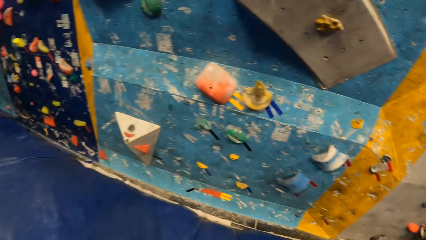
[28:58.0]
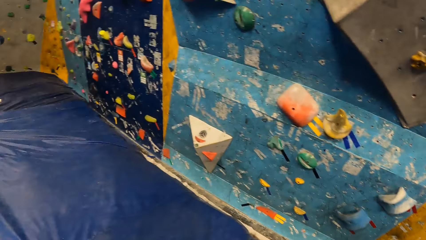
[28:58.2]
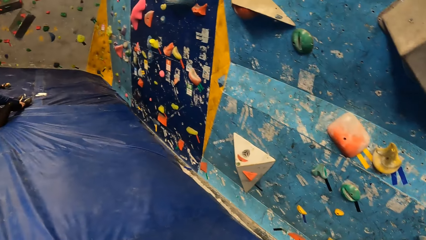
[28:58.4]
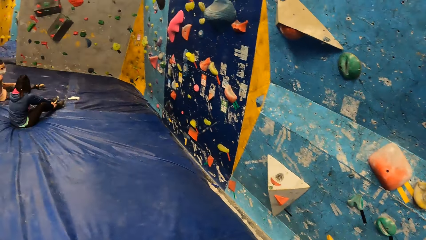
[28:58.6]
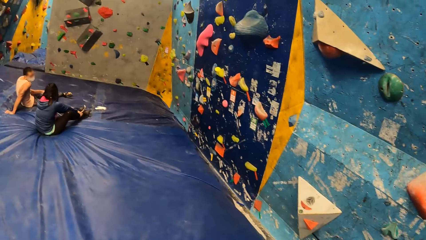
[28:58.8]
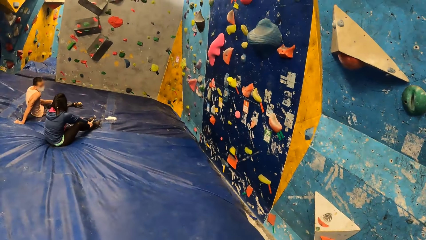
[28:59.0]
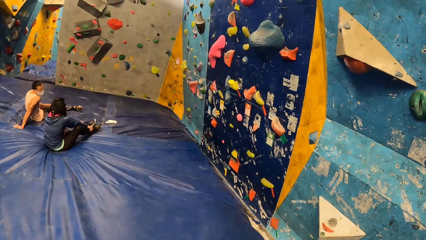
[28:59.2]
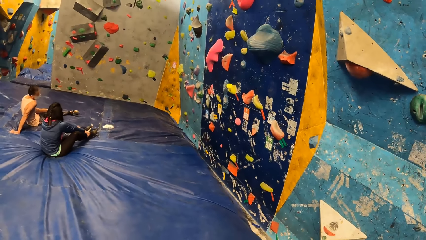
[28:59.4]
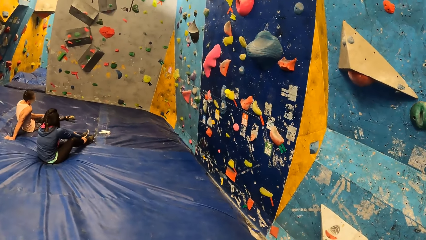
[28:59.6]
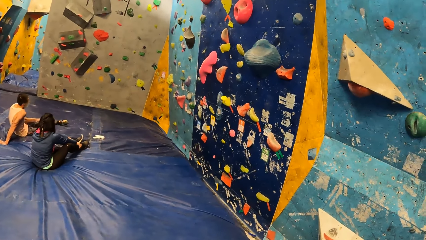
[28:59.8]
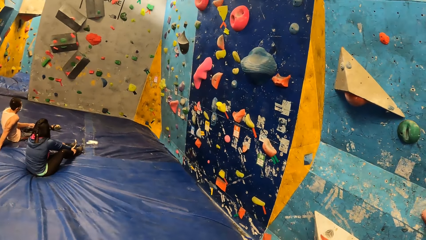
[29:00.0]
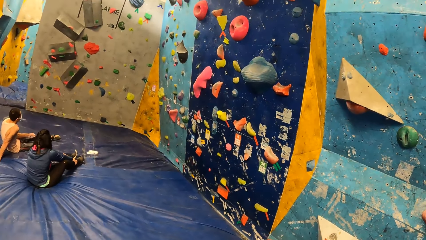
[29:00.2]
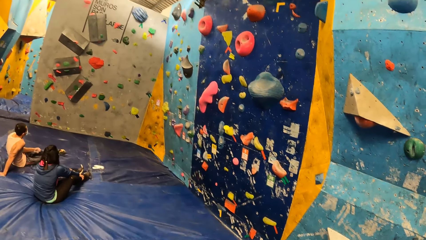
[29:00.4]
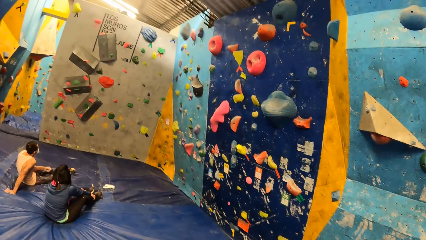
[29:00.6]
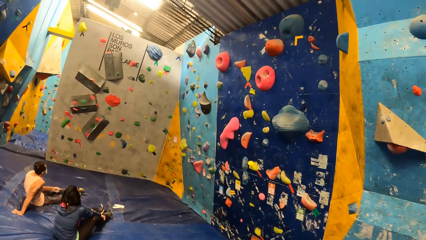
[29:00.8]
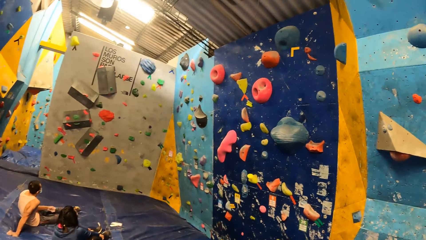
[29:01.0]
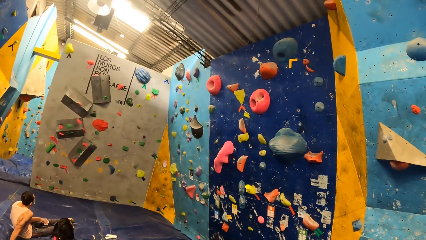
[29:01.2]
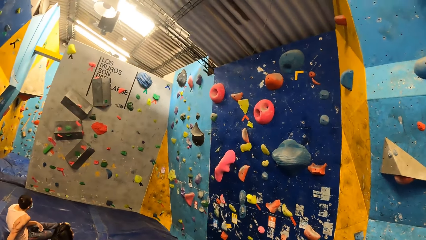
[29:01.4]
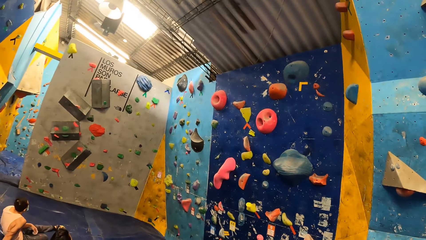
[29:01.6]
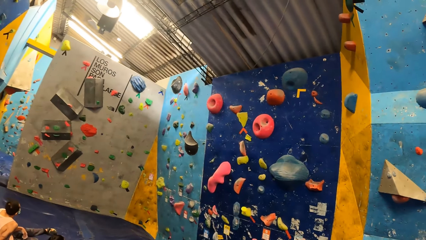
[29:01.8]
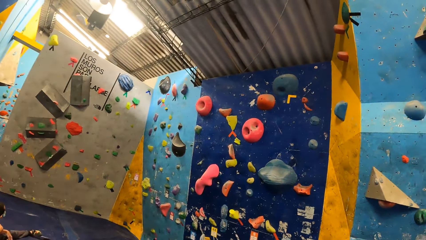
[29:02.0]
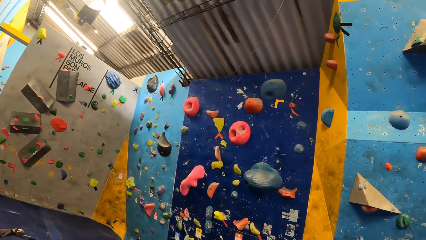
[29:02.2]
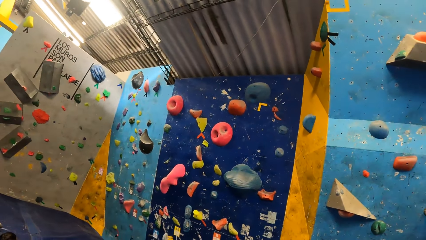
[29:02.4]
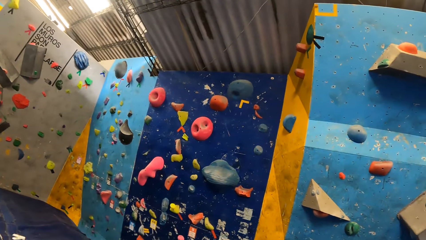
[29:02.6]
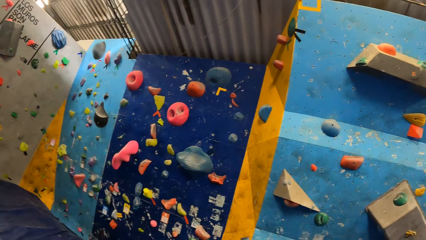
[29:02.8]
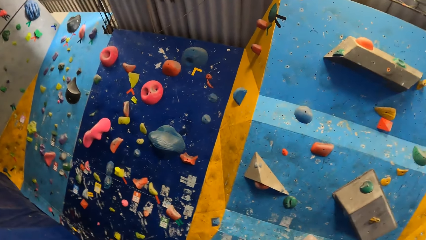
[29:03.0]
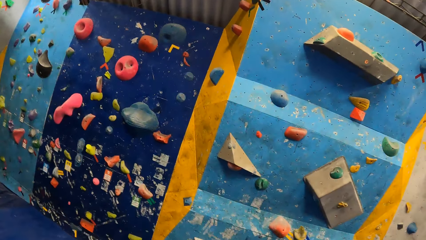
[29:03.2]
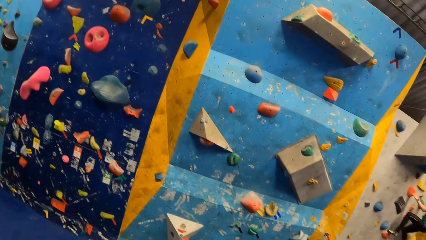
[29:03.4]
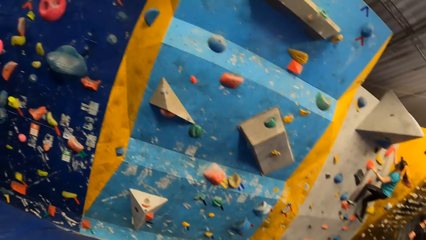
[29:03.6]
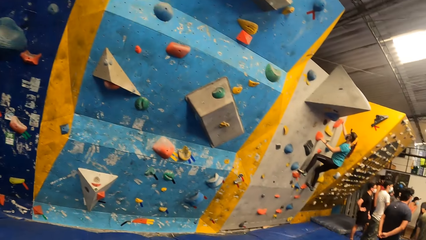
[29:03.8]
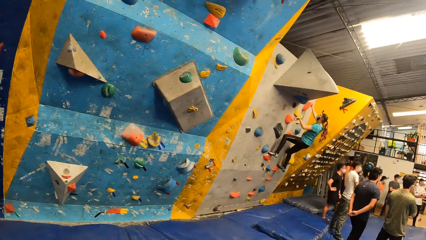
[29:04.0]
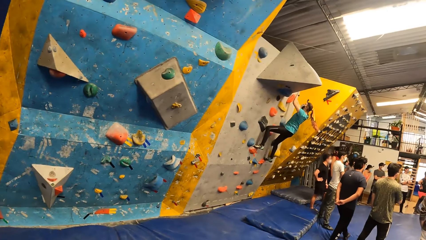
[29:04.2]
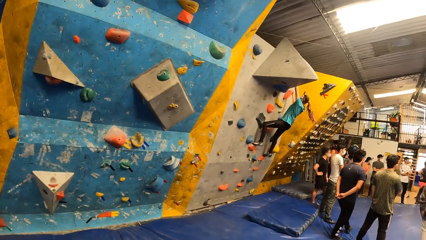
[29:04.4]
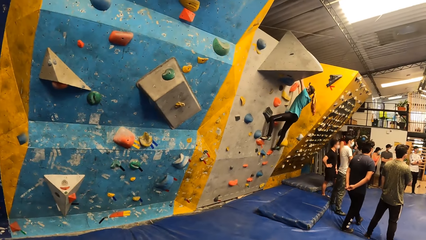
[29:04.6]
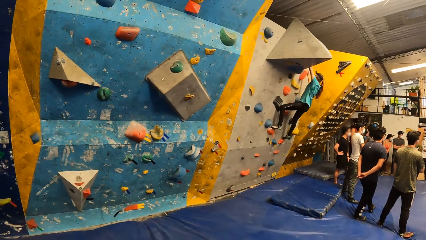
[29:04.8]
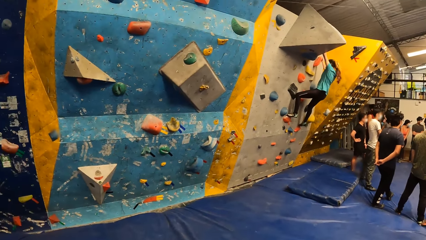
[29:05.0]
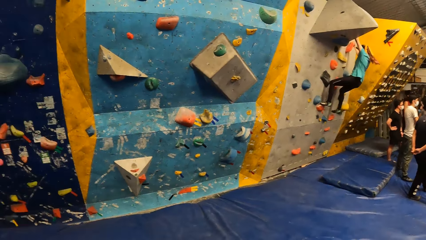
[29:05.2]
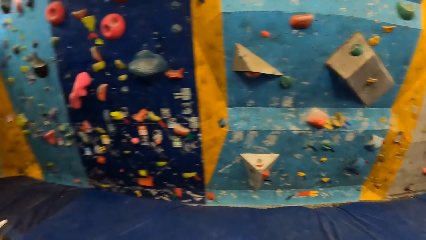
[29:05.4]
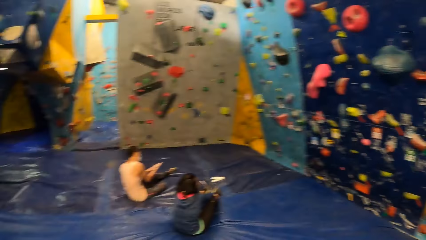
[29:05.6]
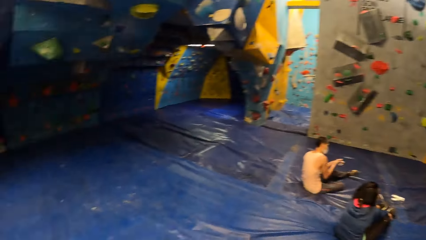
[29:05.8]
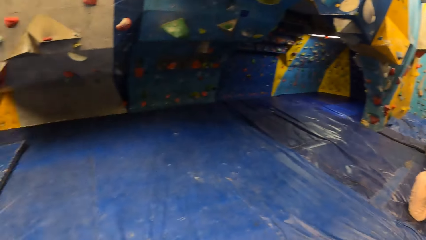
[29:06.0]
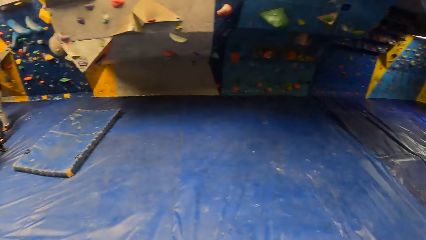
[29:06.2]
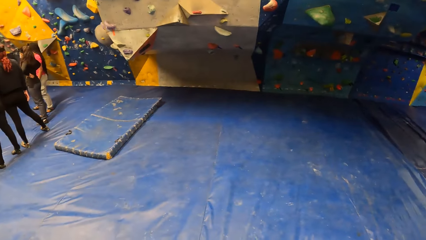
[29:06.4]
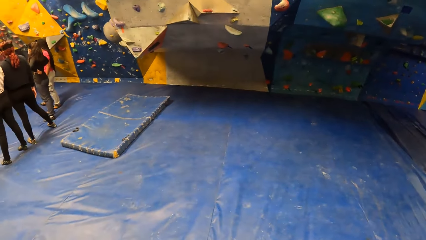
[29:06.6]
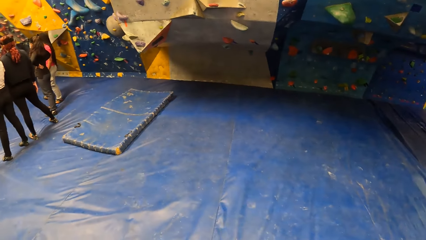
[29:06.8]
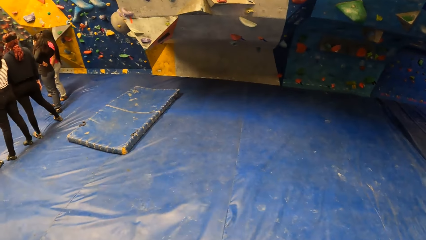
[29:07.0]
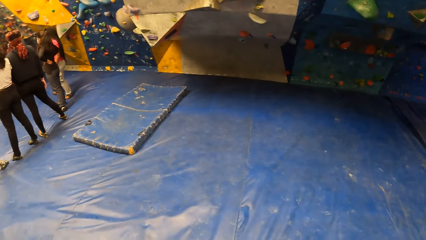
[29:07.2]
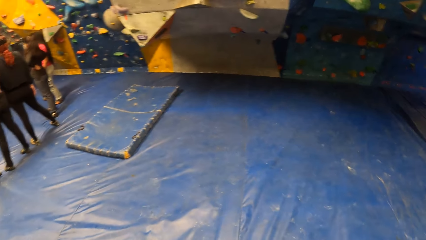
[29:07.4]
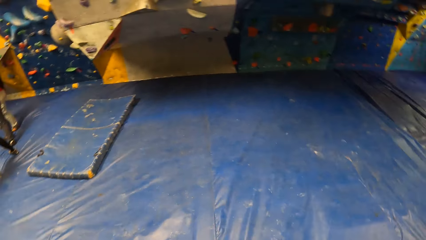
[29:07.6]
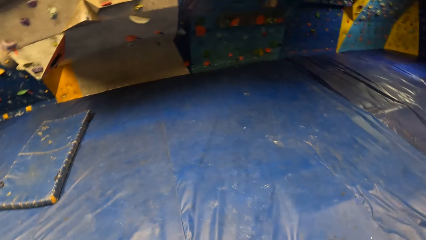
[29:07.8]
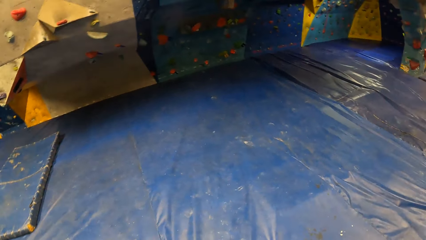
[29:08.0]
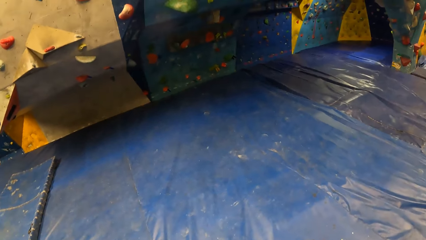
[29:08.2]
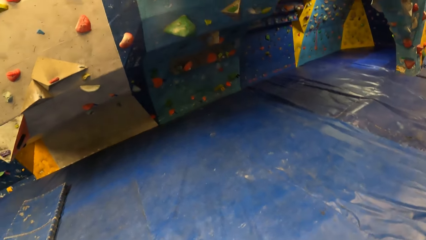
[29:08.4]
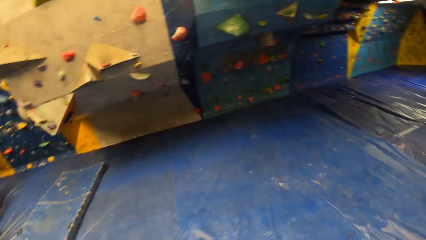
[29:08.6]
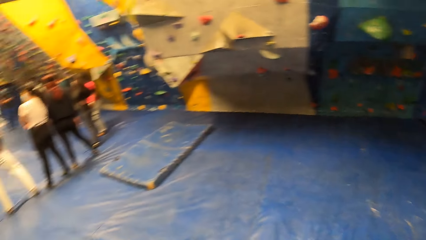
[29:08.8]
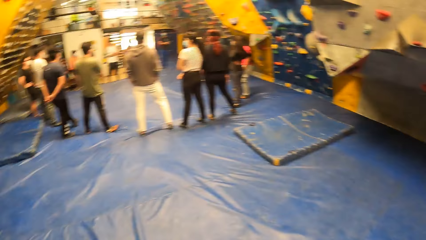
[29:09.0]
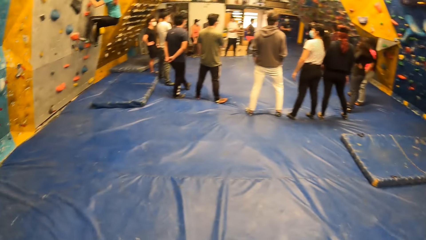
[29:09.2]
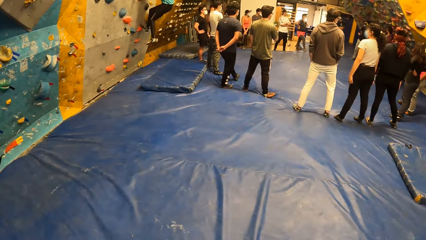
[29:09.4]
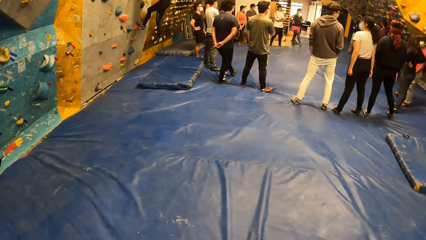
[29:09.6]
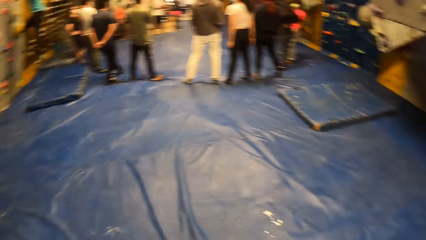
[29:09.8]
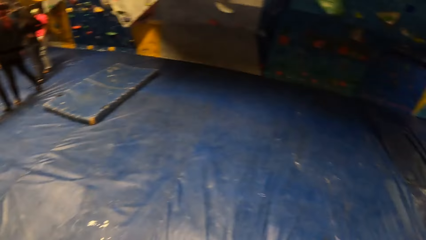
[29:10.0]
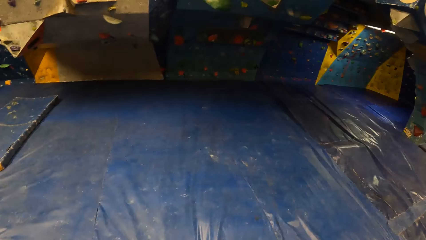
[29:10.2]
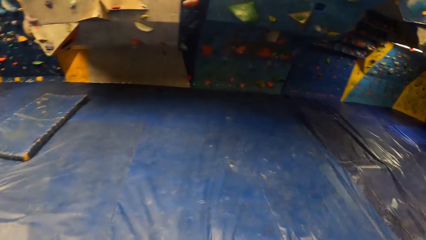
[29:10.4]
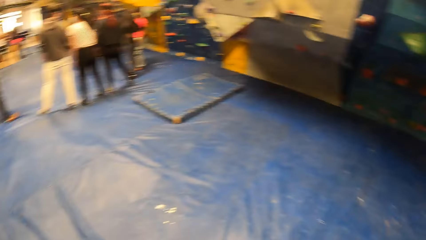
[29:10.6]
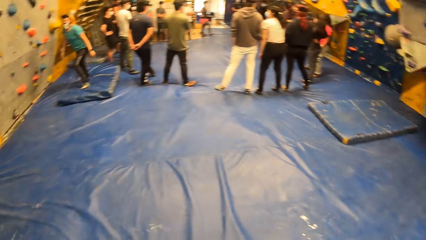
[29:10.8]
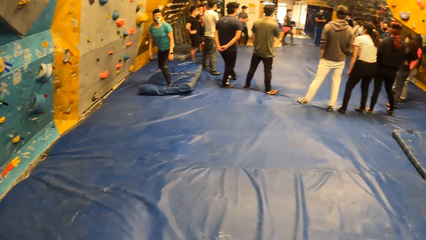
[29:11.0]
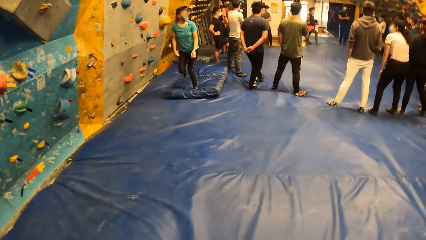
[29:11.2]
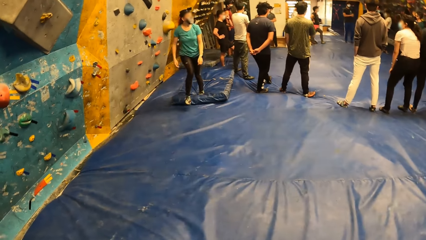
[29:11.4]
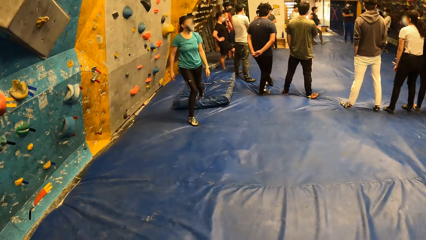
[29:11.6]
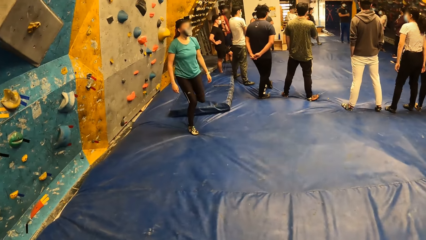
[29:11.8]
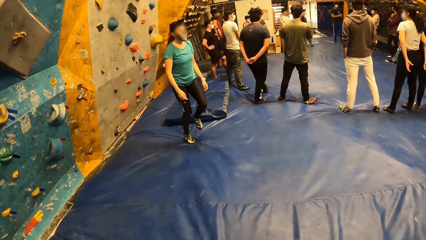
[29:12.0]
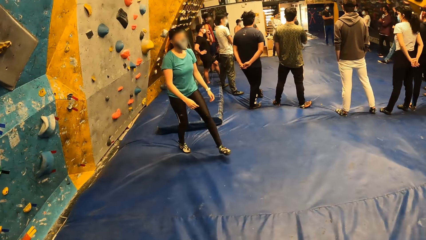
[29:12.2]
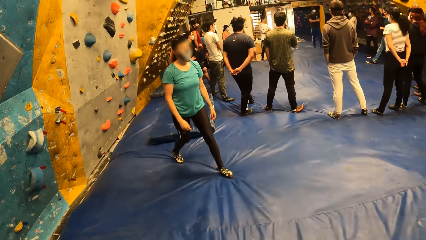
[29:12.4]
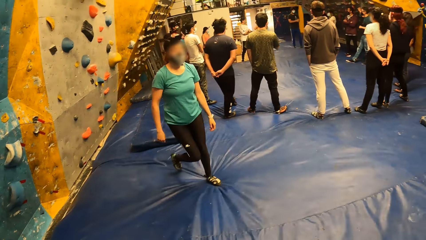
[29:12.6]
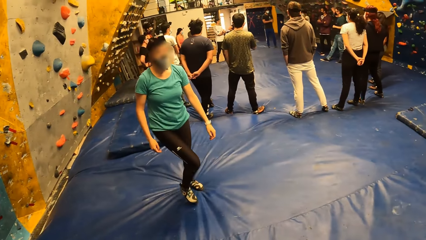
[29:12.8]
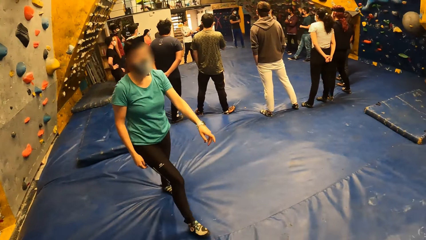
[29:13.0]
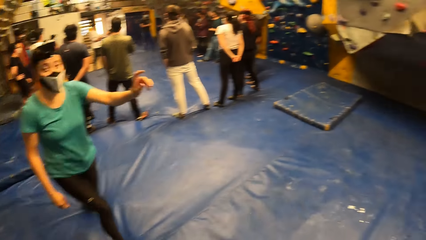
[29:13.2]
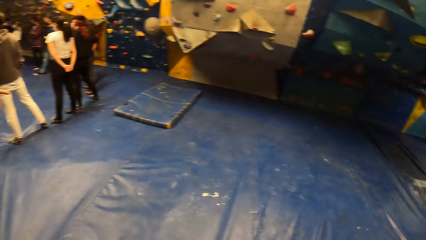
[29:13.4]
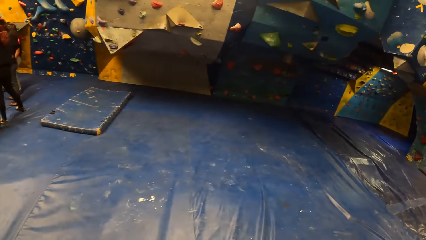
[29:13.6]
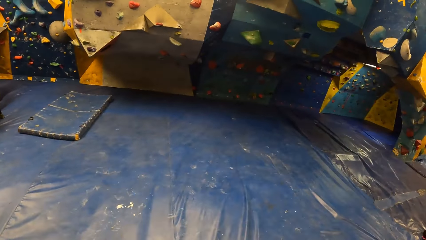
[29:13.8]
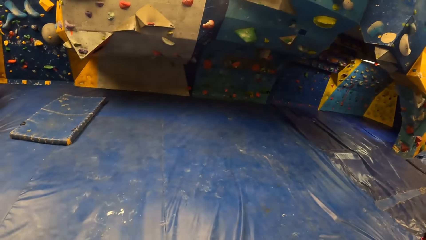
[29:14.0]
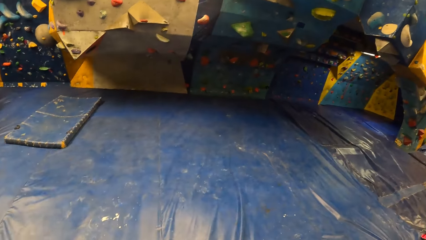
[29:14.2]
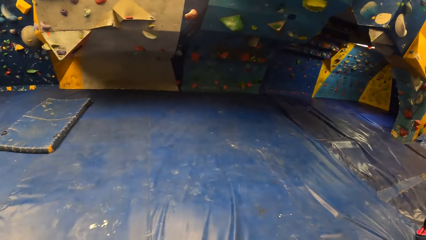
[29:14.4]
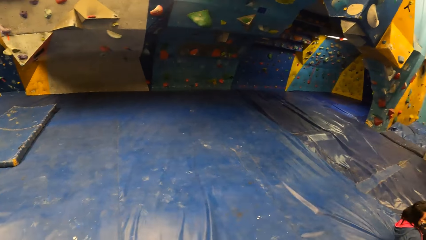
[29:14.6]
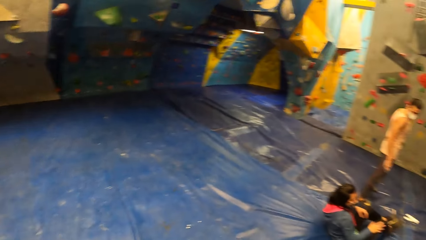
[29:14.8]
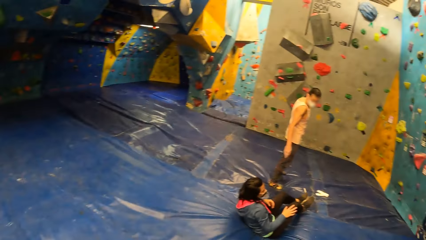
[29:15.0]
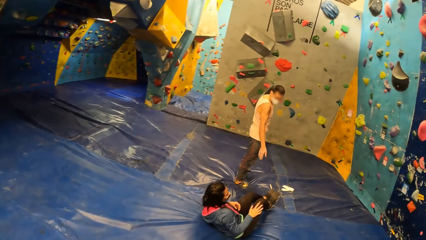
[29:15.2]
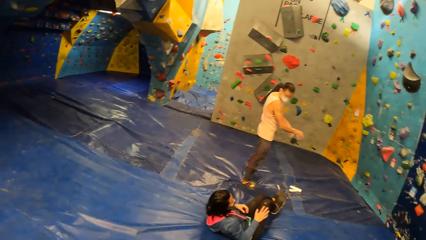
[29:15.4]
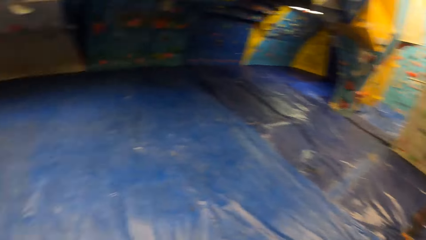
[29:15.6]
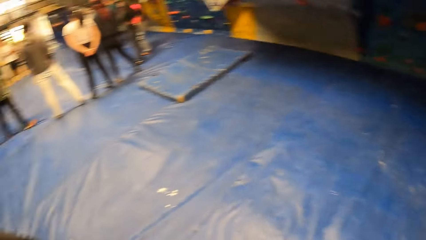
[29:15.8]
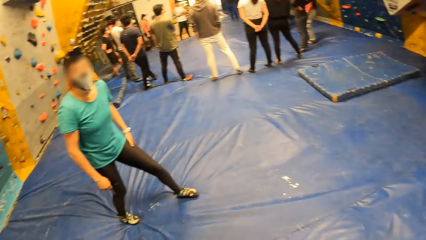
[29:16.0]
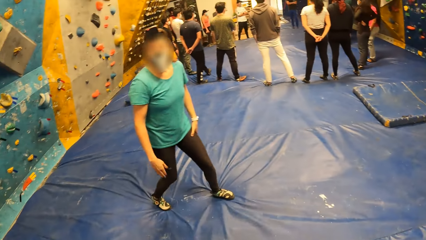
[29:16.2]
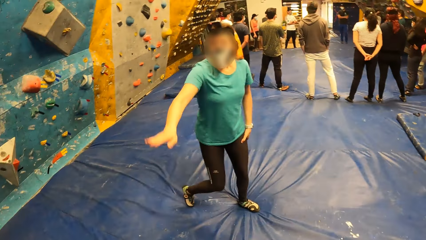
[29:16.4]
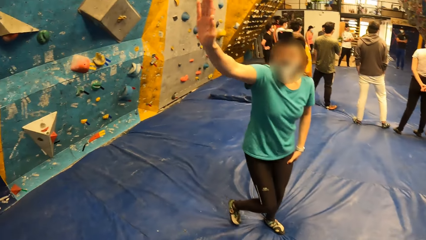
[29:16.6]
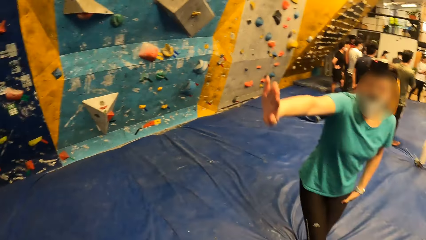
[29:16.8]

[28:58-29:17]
The camera wearer looks around and walks around the climbing room. They look around. The woman walks through the bouldering gym.
